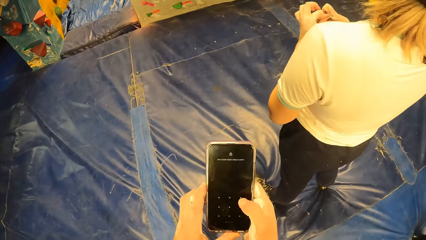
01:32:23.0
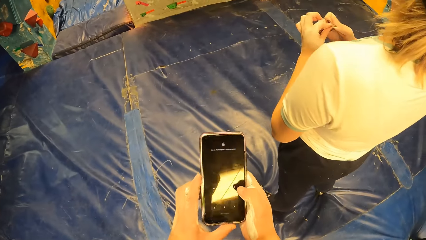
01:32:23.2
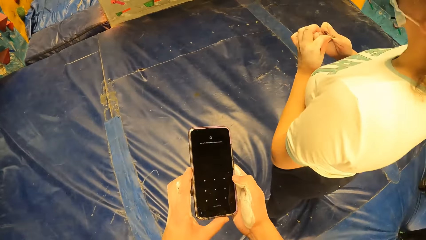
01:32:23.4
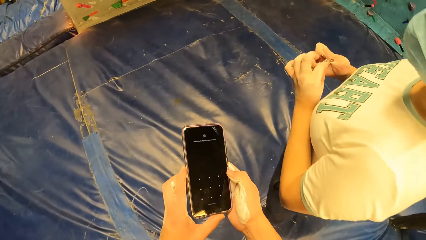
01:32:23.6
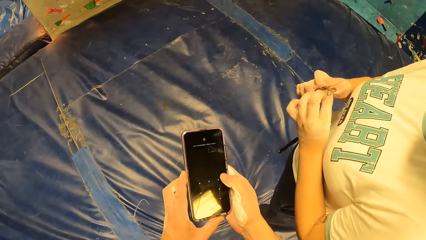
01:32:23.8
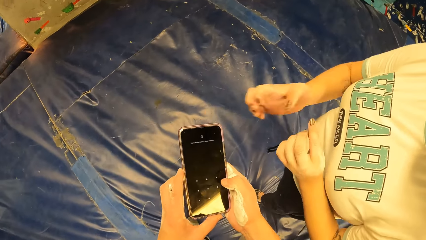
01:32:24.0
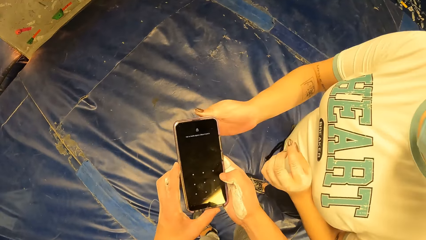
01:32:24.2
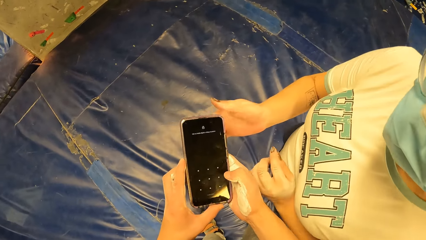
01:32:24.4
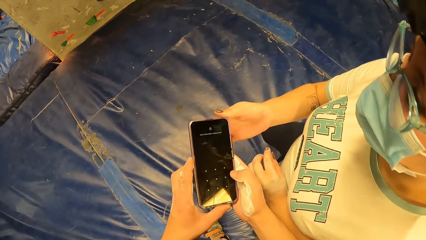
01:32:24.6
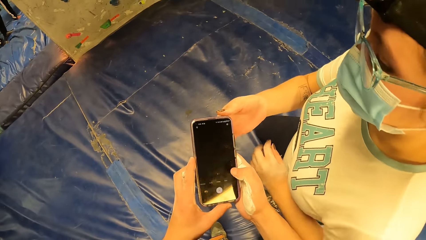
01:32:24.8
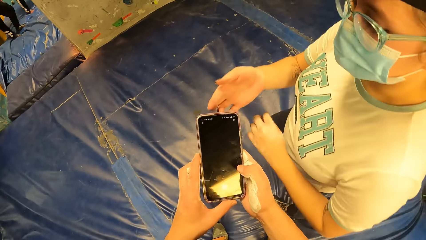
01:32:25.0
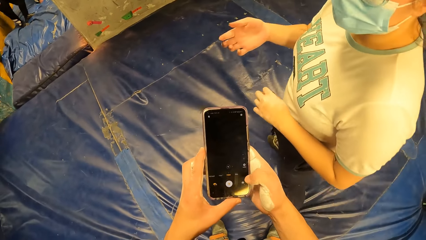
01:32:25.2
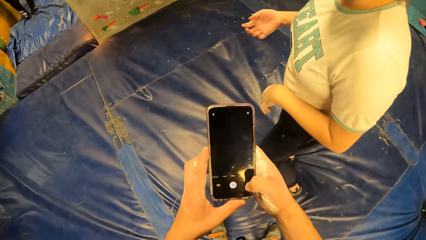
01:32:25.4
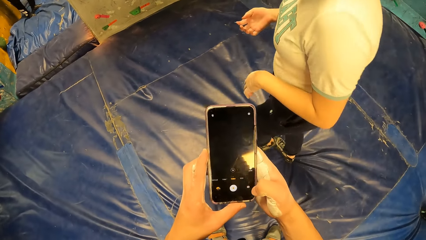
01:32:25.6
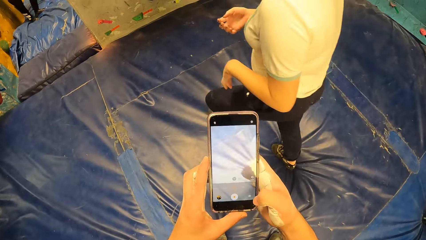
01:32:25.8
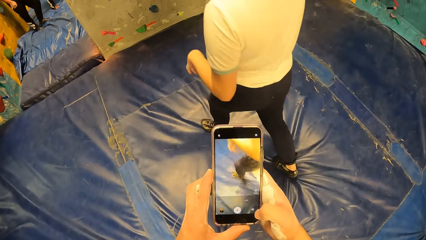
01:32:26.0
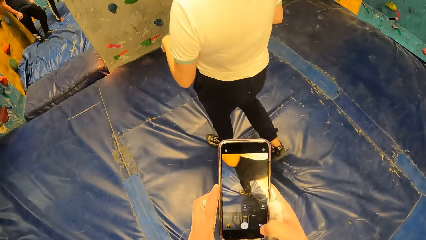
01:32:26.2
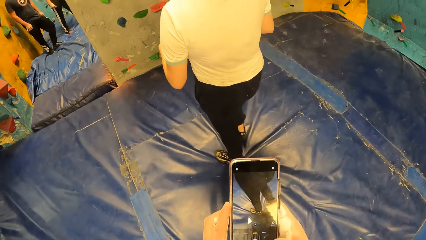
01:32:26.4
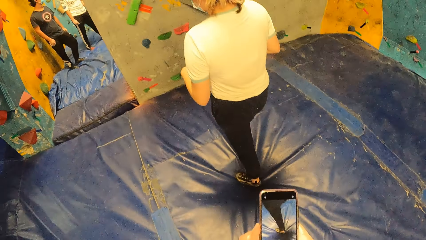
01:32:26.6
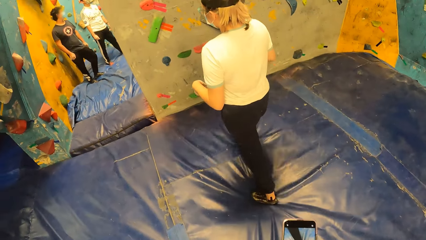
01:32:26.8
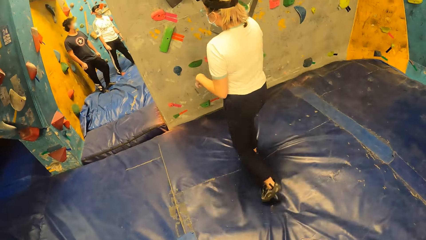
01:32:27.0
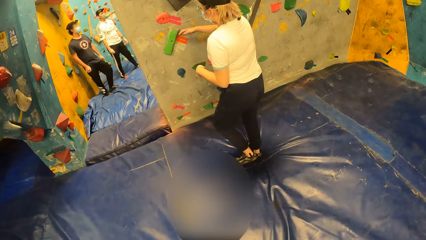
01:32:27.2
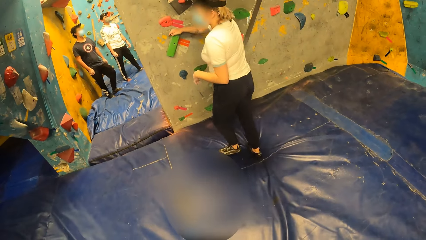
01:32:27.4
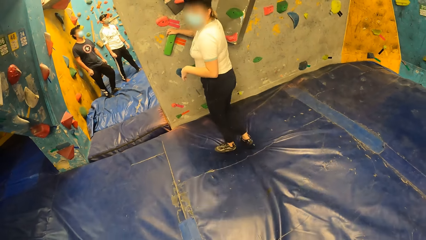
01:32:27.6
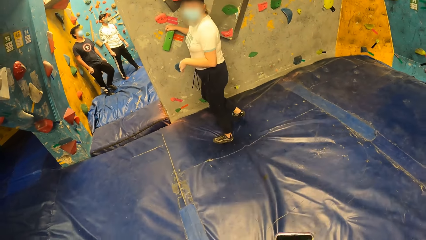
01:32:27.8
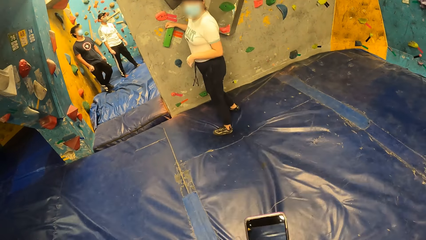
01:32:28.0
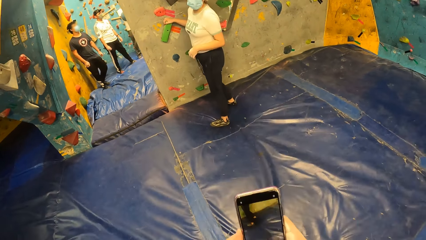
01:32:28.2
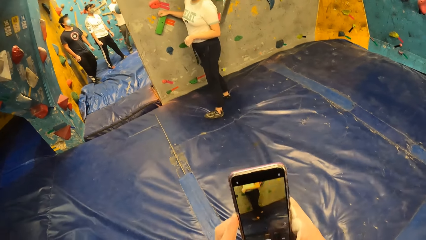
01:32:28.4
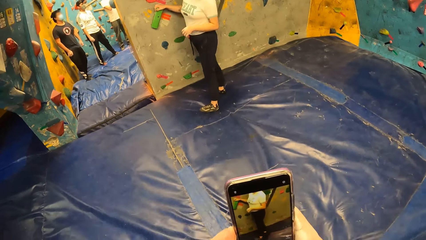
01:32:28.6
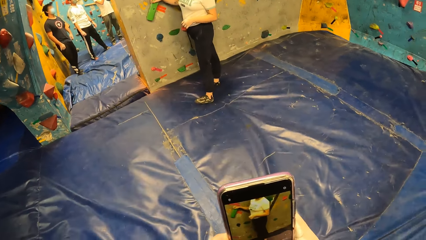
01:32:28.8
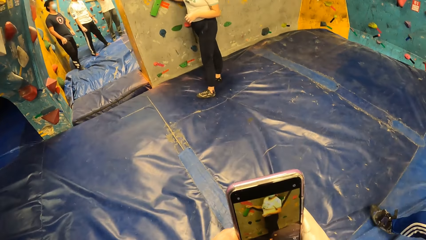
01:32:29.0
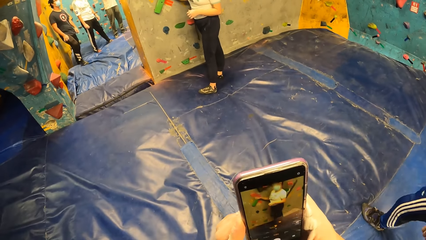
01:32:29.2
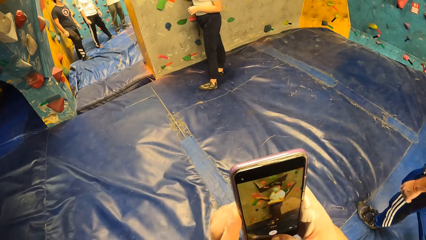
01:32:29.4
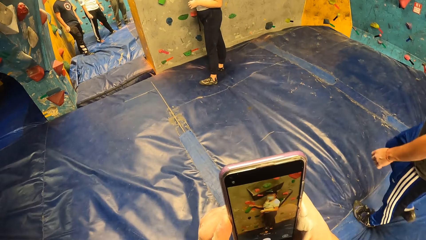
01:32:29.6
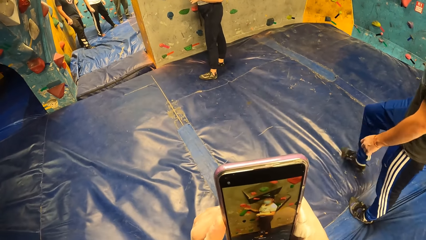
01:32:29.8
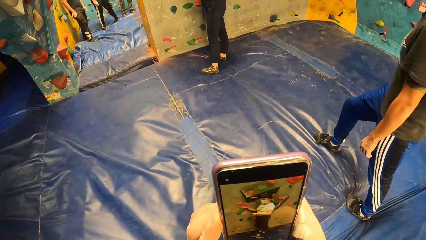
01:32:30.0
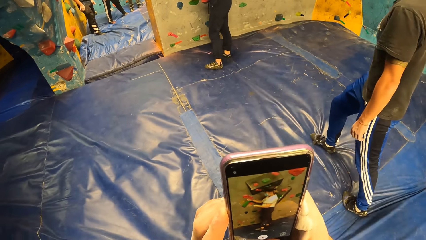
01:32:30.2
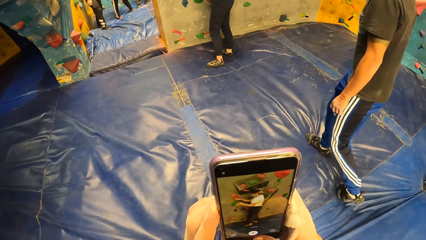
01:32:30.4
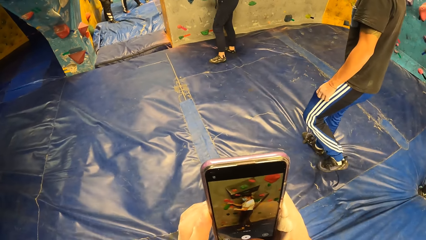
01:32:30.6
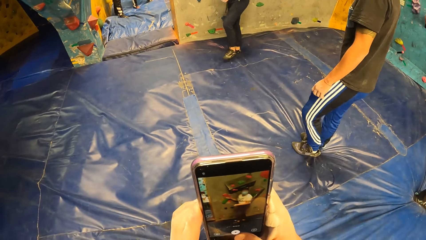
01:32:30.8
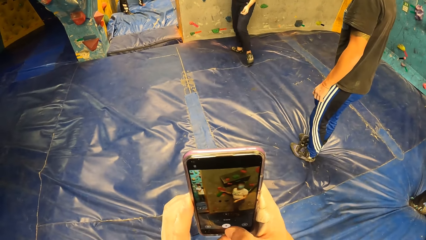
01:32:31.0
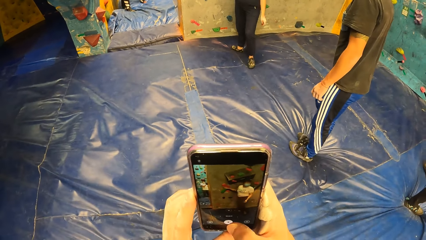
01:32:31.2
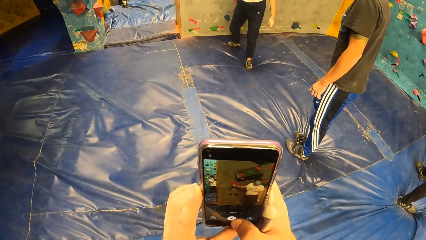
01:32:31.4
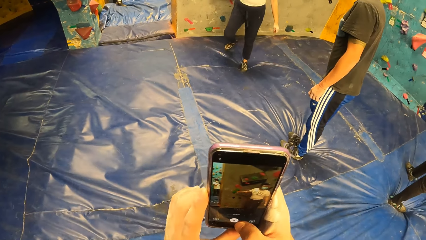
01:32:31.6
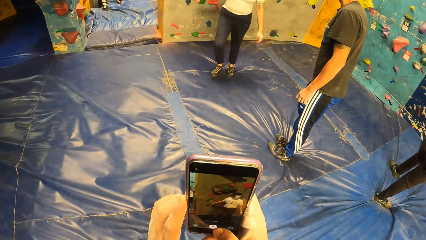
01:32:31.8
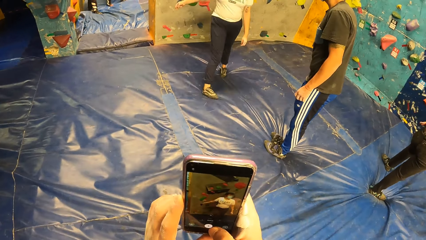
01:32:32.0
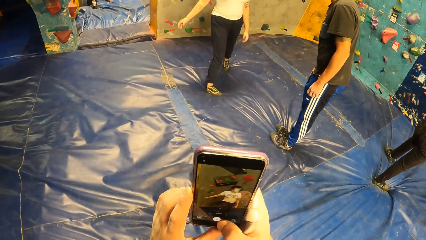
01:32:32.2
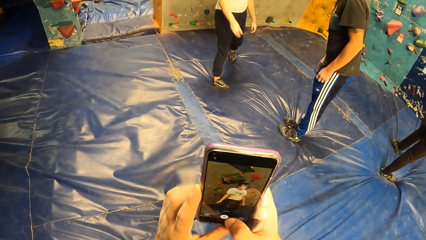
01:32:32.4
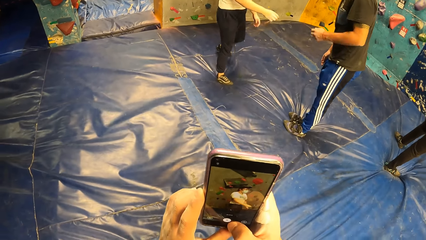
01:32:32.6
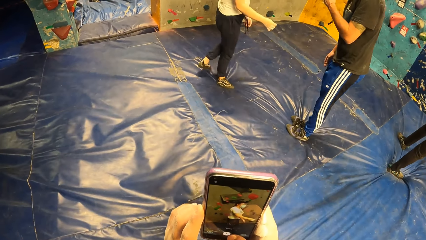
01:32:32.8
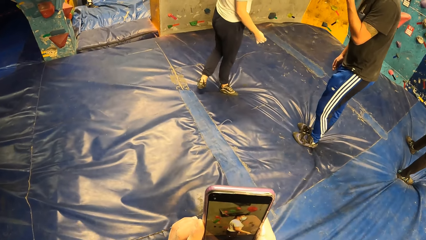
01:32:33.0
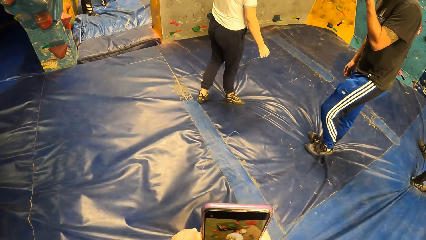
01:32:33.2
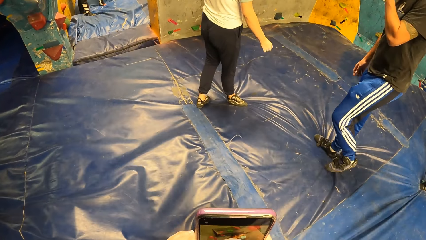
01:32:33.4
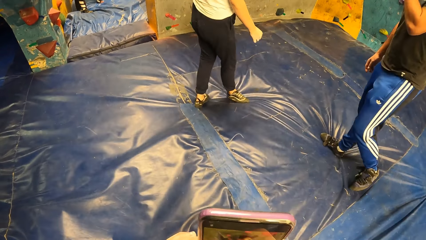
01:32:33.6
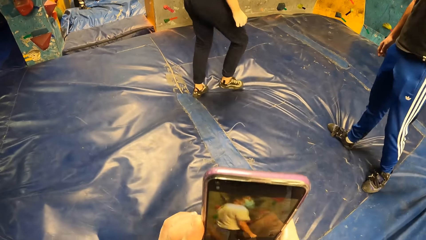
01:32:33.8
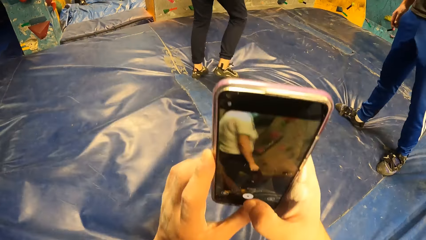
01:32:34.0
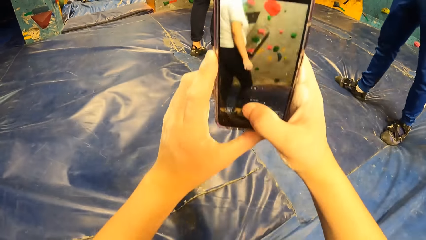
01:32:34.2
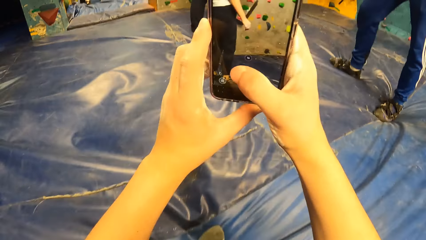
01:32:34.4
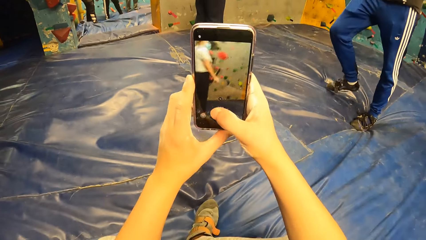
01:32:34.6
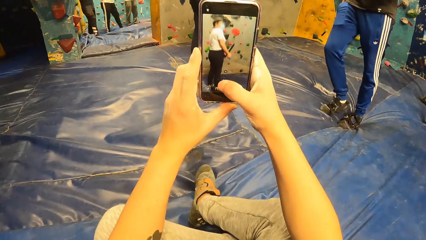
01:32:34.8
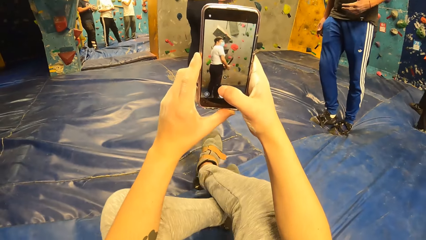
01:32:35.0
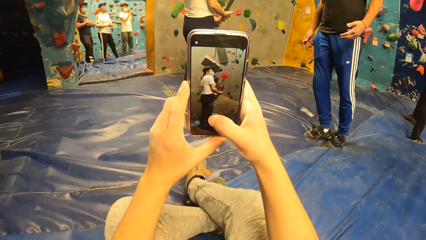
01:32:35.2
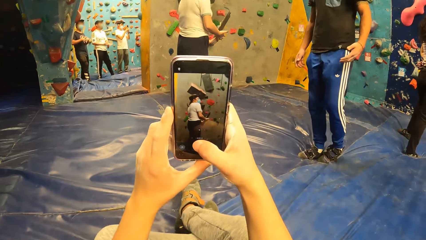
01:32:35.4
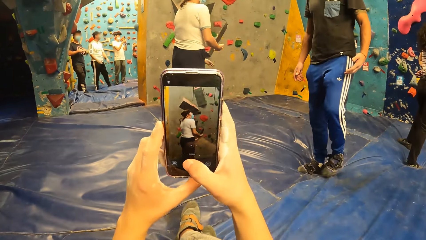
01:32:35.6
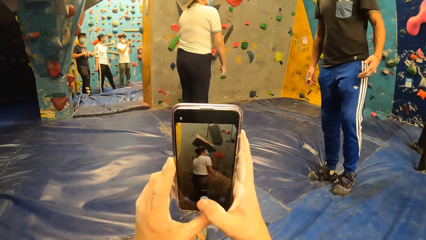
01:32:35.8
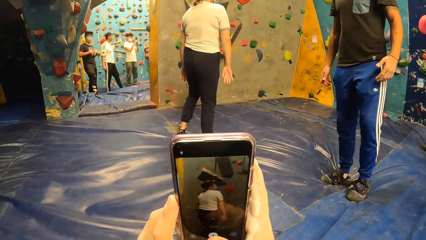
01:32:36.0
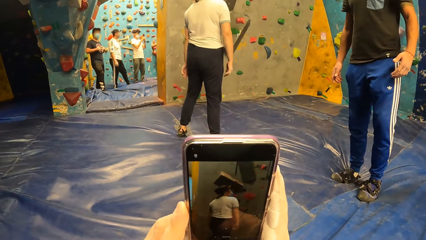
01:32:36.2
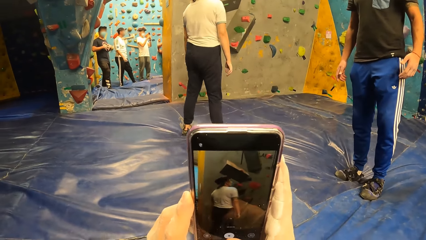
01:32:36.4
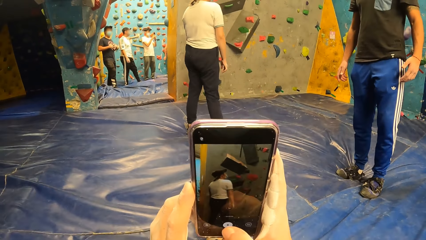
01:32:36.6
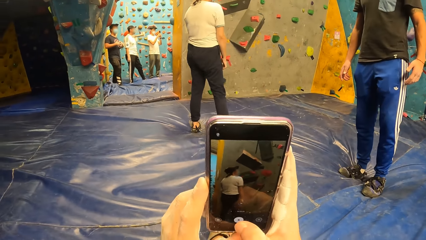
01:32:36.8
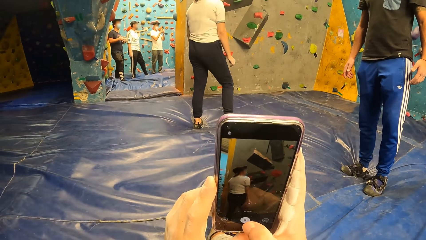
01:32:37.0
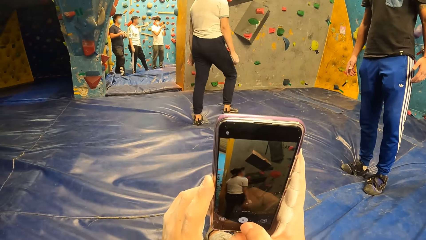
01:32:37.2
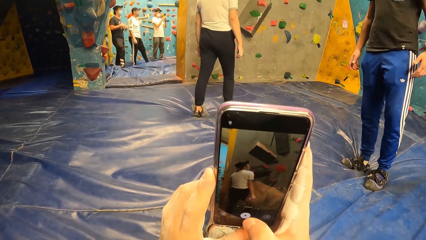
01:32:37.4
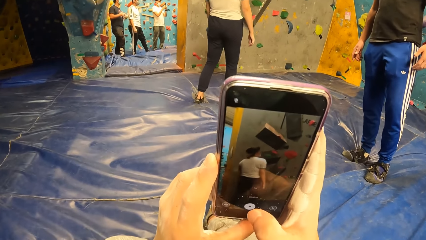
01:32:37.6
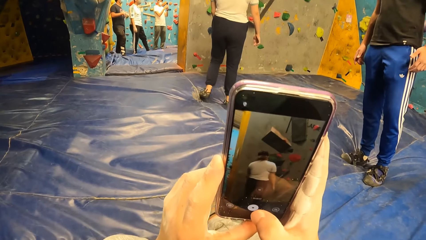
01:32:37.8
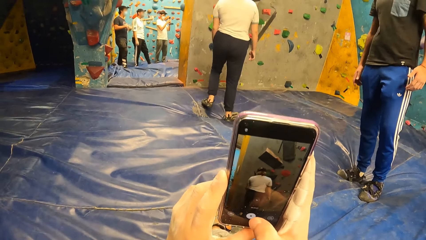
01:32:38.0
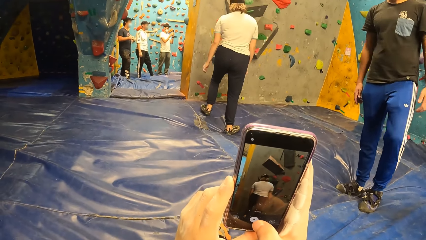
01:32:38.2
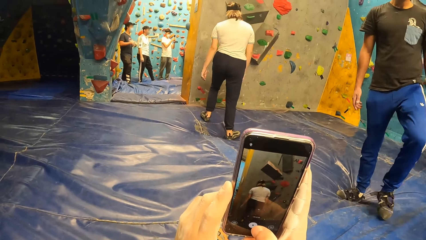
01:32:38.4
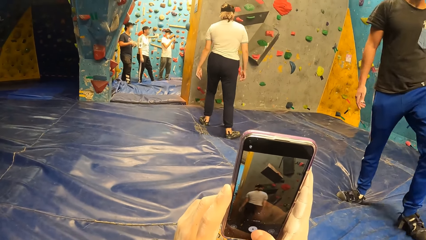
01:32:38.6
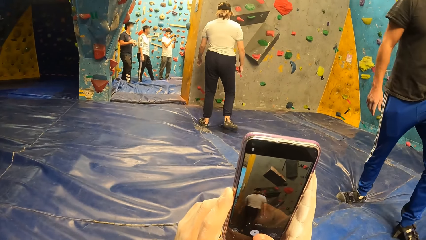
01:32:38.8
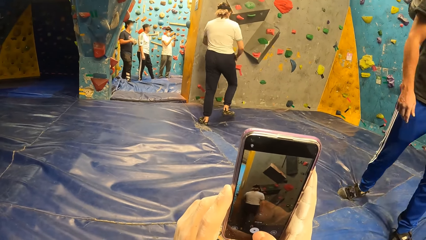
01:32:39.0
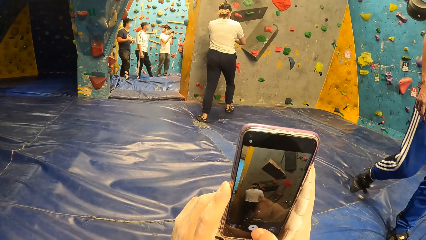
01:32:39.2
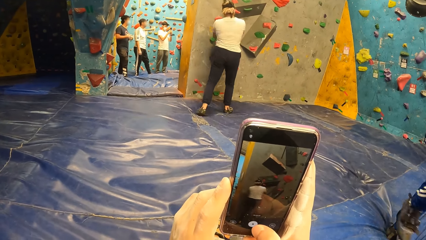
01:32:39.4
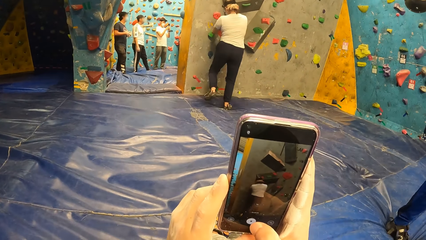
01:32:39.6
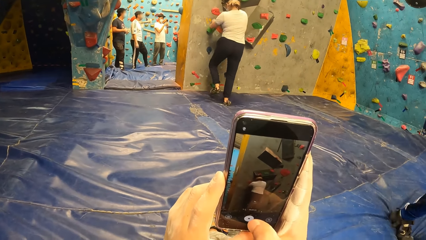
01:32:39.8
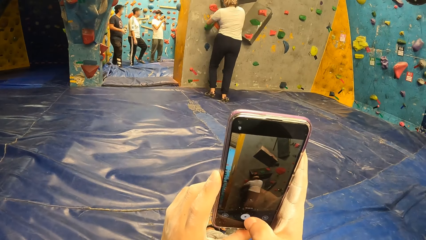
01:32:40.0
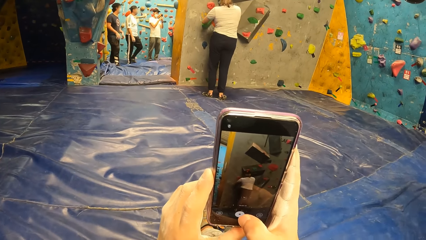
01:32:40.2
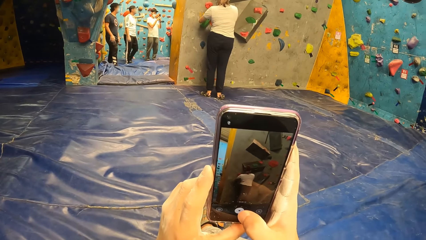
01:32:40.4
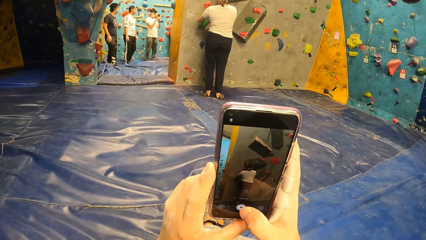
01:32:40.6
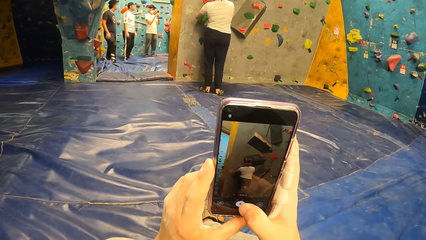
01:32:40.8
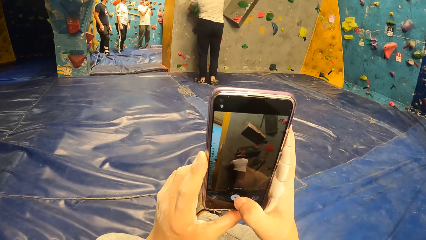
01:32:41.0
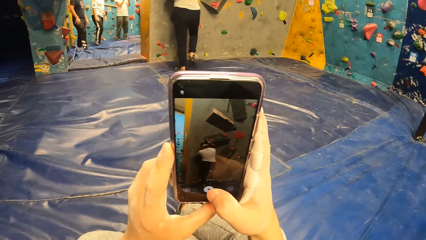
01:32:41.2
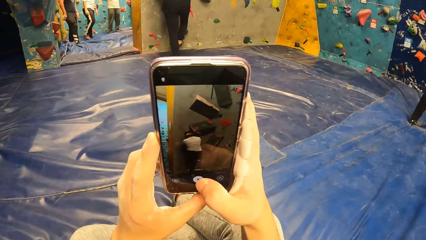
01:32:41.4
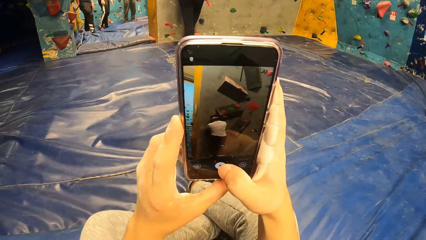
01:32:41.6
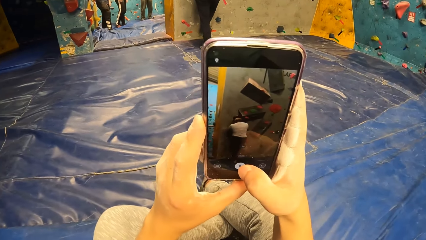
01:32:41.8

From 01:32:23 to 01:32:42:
The camera wearer moves around. A woman stares at the camera wearer's phone. The camera wearer gives the woman the phone. They operate the phone. The woman touches the wall. The camera wearer records a video of the woman with the phone. They sit down. They record a video of the woman with the phone.
